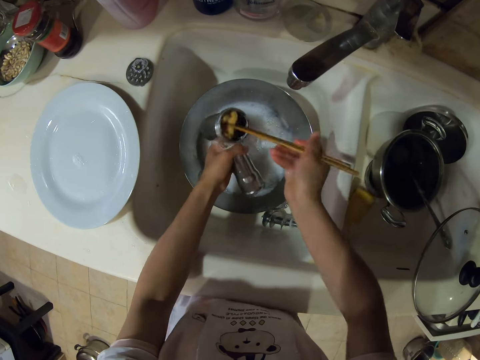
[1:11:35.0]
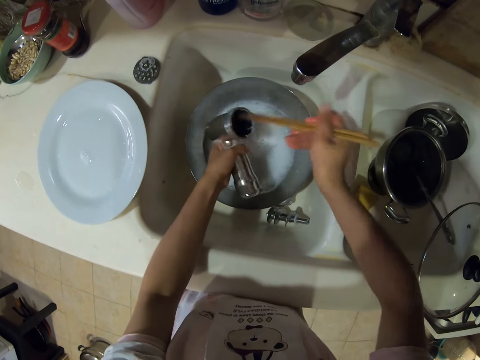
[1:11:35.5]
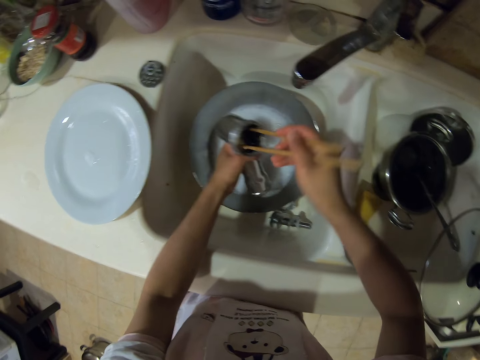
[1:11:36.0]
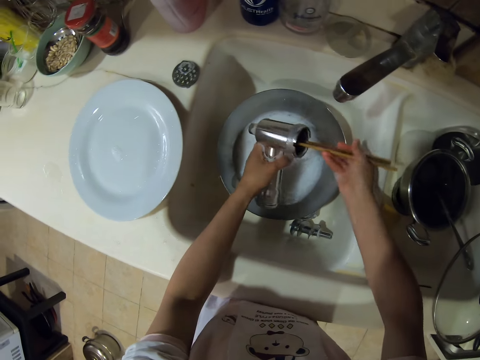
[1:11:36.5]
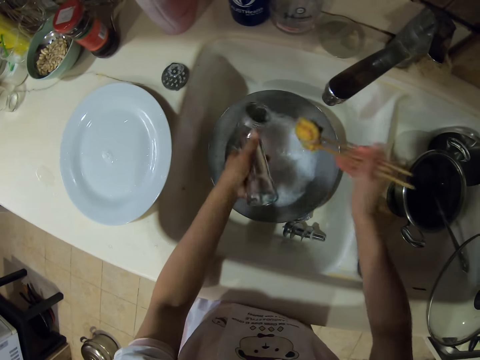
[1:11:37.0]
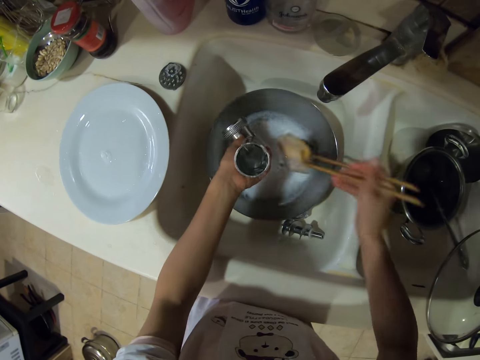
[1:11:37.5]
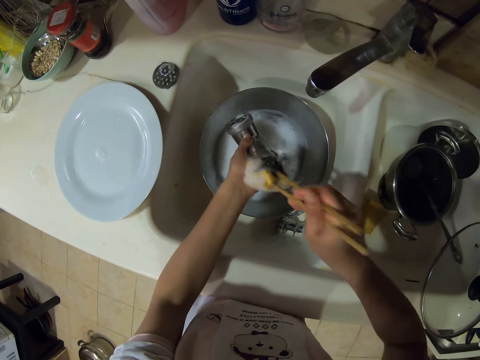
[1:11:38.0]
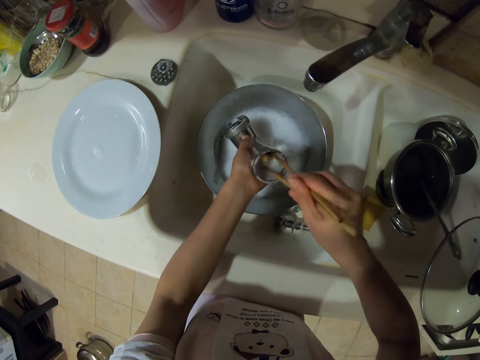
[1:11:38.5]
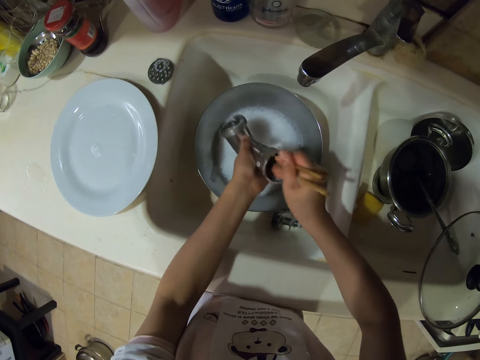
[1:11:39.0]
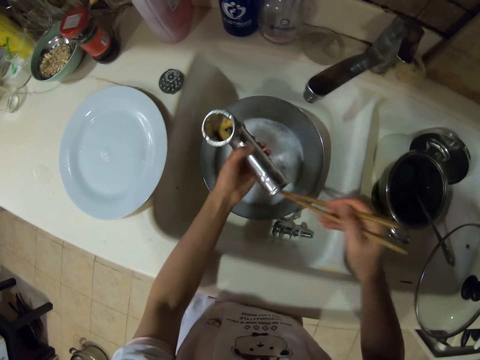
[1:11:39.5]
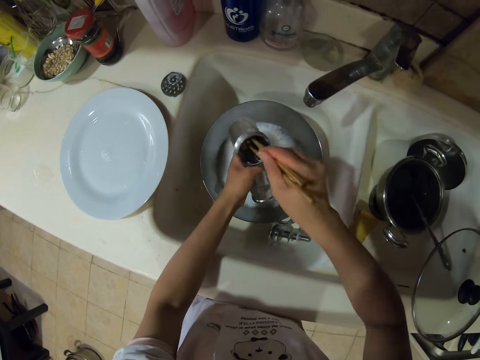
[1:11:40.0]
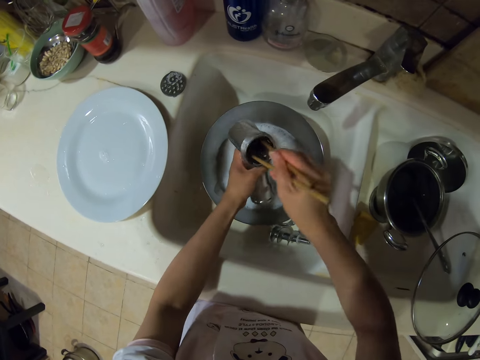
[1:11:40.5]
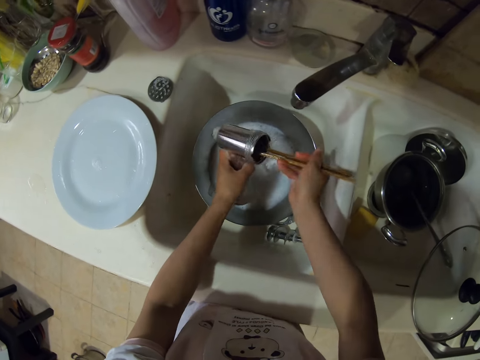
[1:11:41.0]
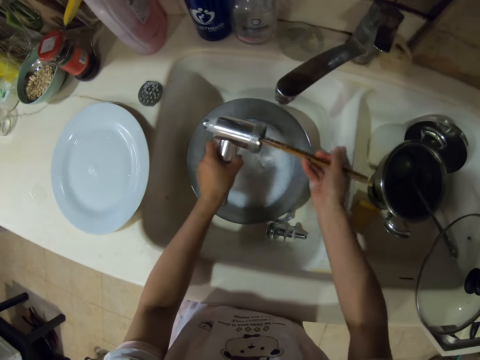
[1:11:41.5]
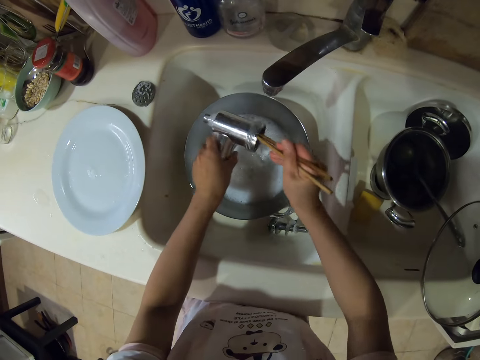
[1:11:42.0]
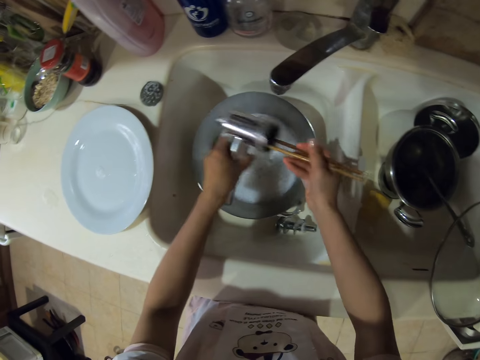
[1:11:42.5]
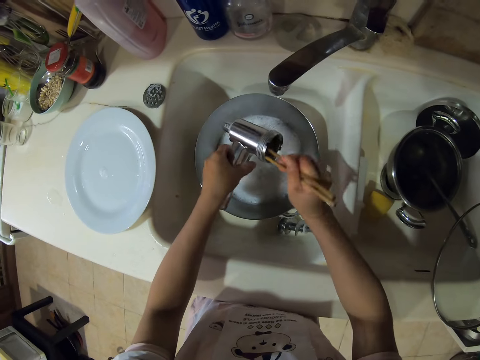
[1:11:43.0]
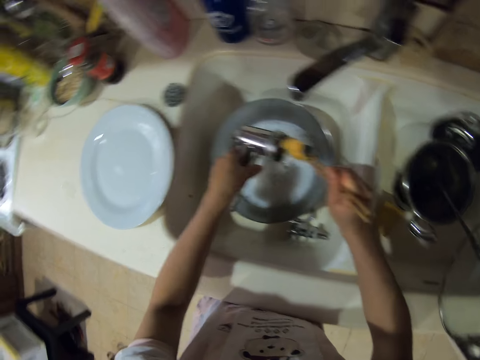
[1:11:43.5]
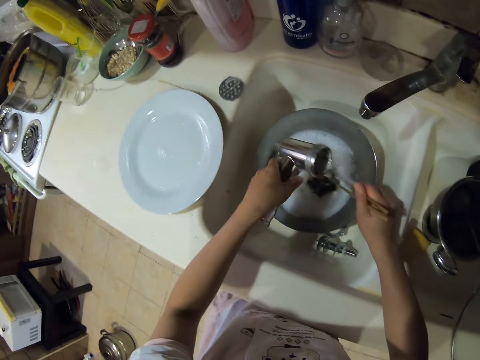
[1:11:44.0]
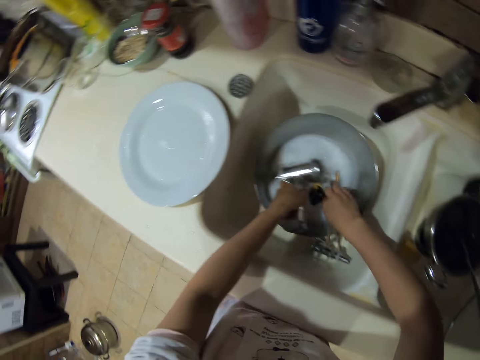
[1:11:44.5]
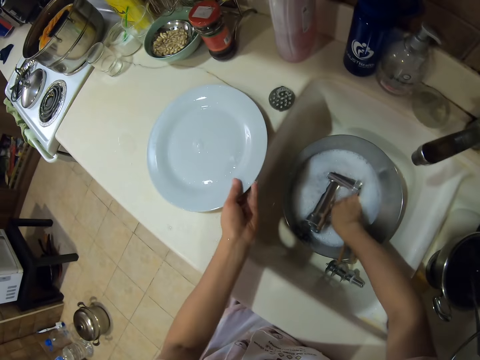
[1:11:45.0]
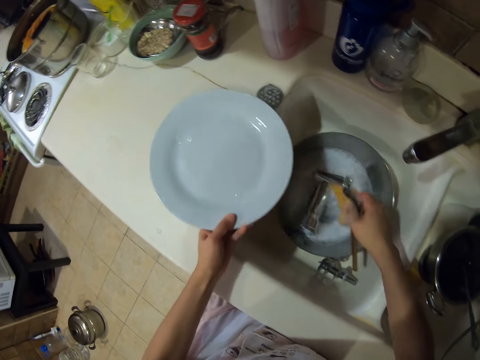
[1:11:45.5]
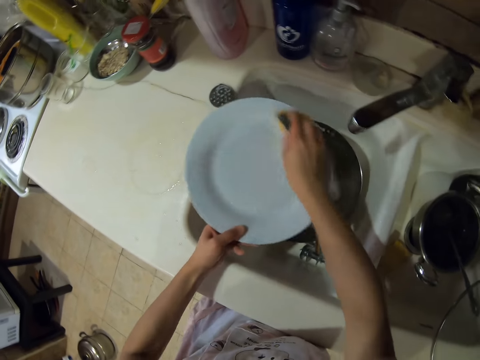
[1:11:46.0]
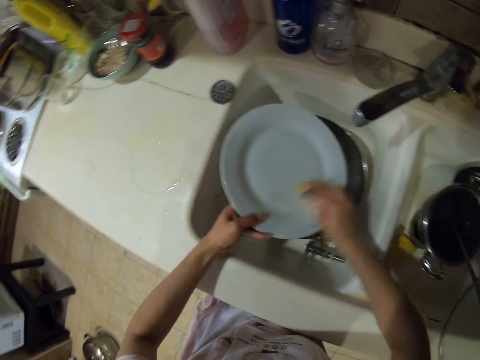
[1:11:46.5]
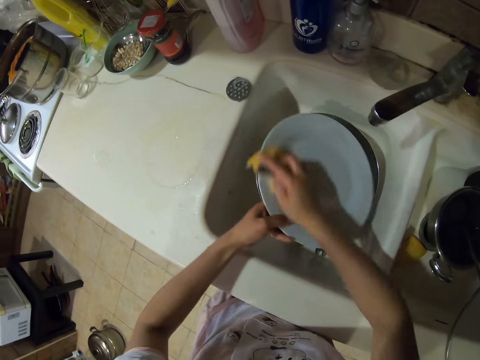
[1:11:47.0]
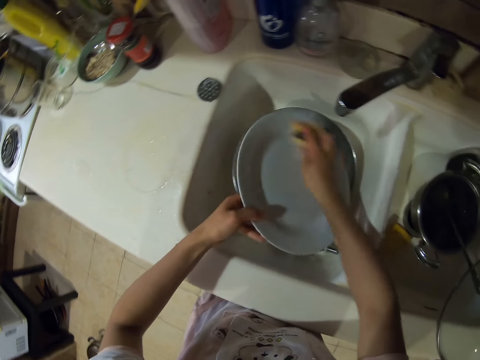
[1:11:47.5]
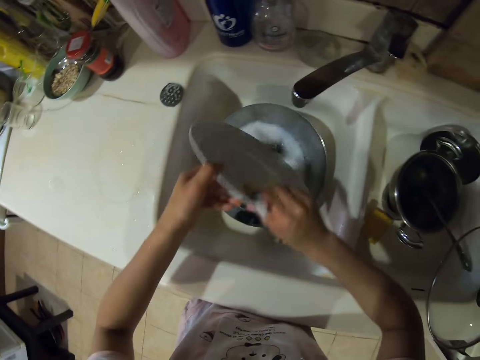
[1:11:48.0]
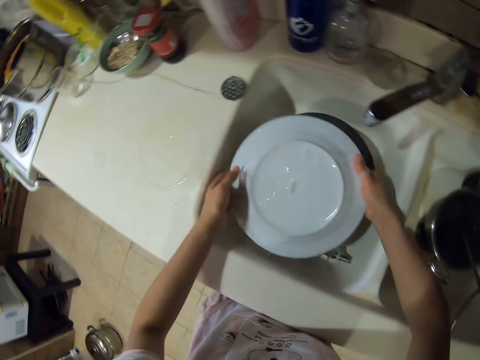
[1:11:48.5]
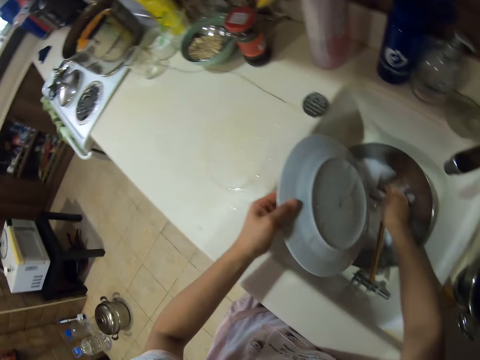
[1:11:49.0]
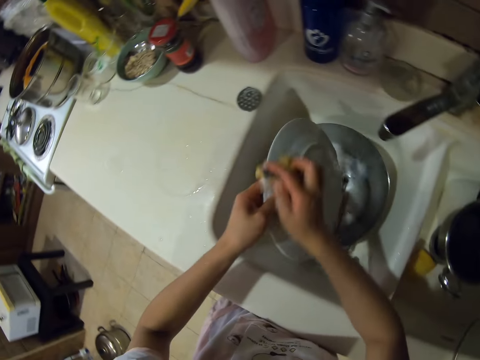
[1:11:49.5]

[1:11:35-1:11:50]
The camera wearer moves a sponge in the body grinder. They pick up the plate and wash the plate.

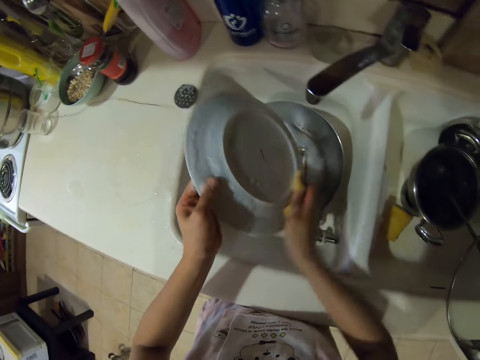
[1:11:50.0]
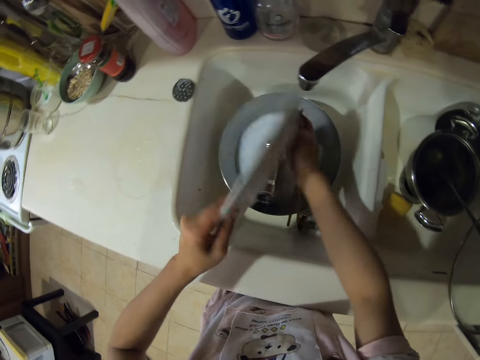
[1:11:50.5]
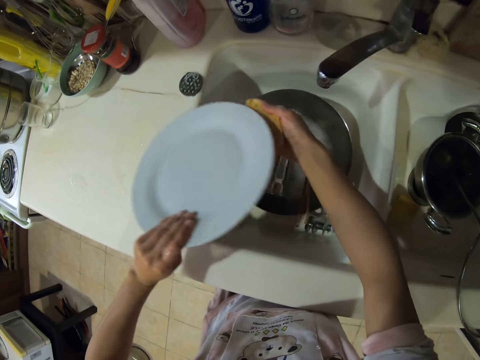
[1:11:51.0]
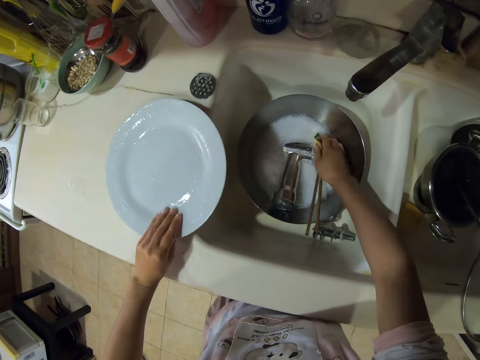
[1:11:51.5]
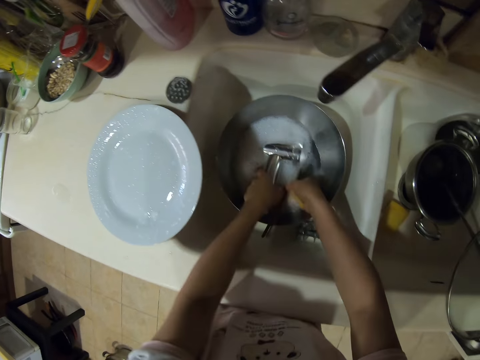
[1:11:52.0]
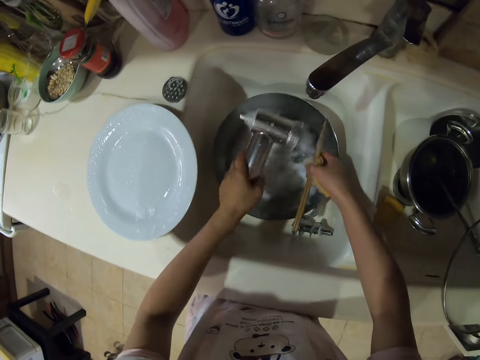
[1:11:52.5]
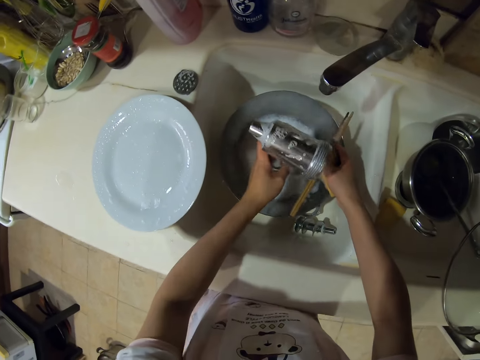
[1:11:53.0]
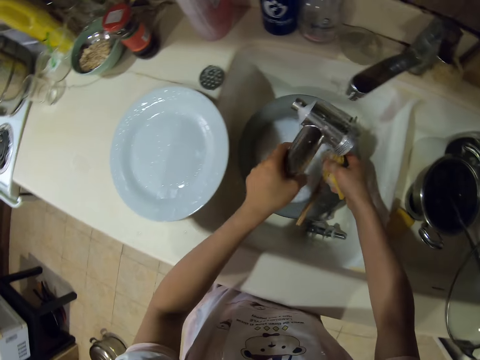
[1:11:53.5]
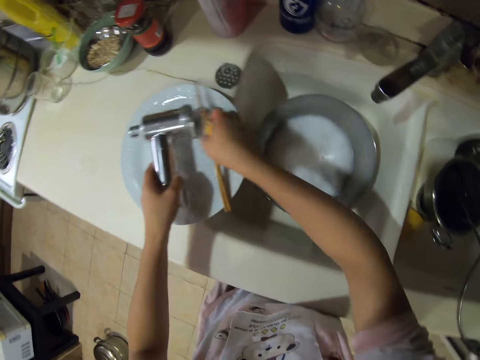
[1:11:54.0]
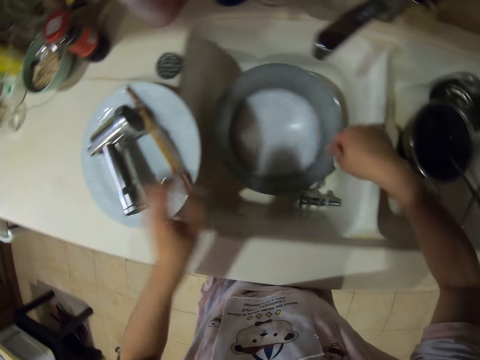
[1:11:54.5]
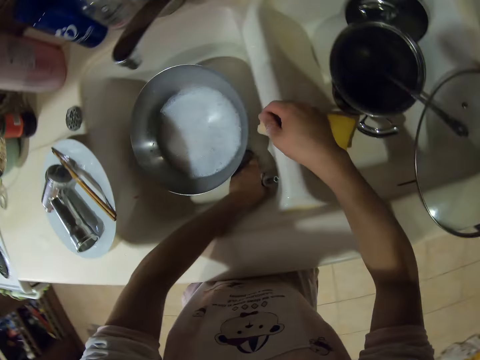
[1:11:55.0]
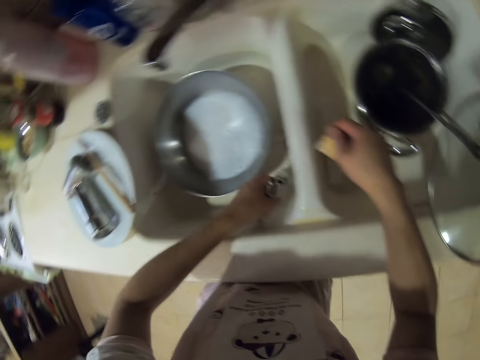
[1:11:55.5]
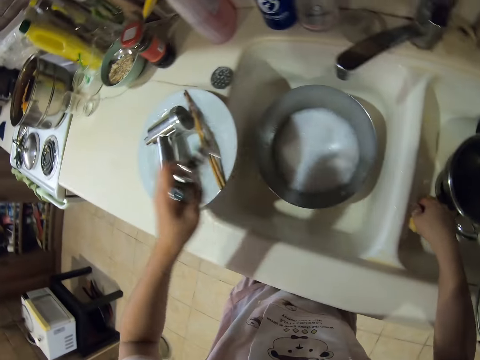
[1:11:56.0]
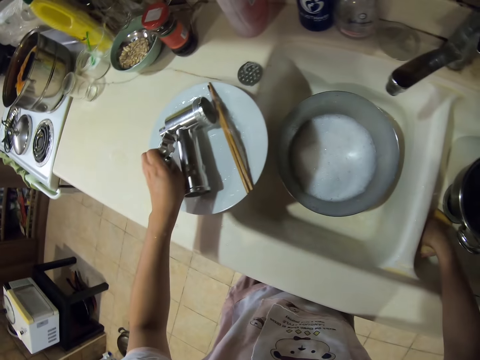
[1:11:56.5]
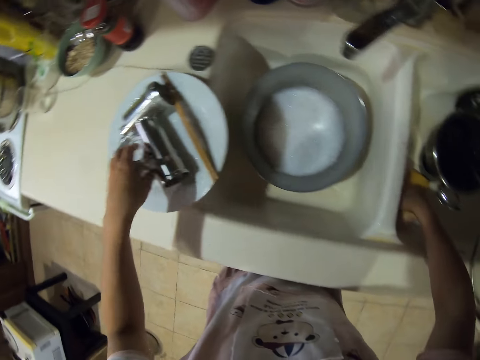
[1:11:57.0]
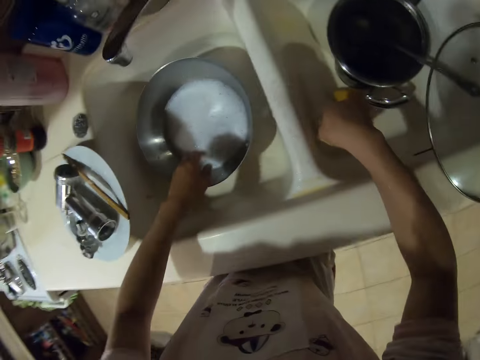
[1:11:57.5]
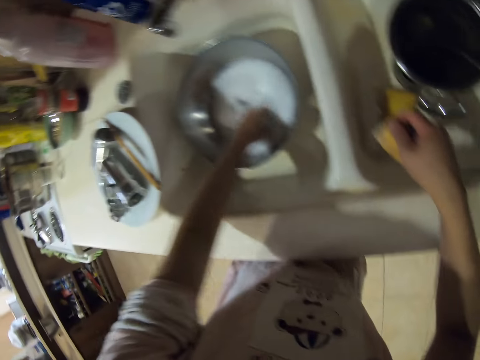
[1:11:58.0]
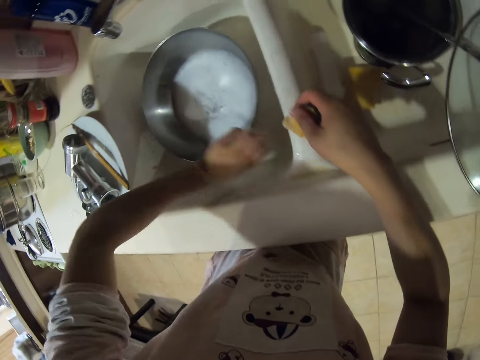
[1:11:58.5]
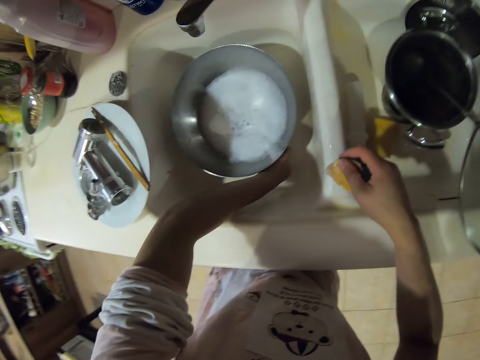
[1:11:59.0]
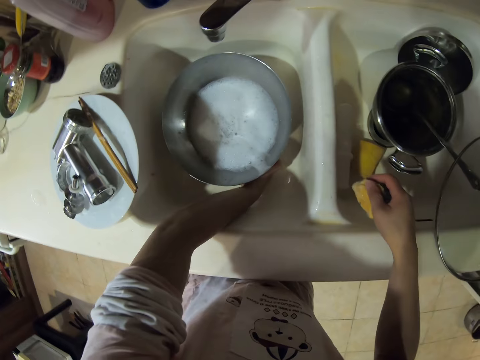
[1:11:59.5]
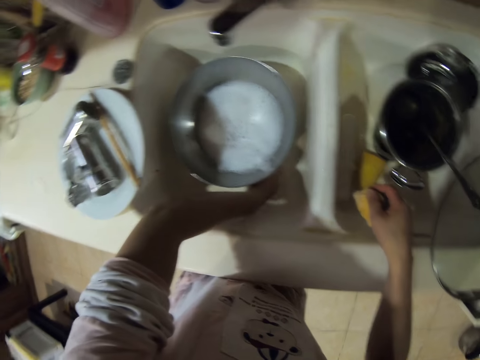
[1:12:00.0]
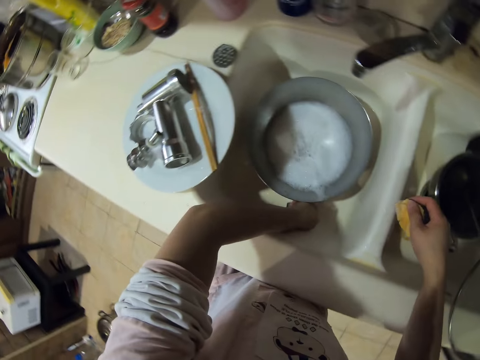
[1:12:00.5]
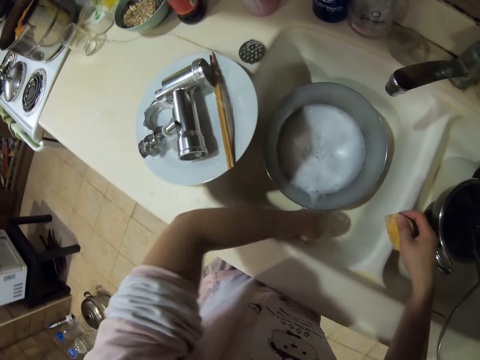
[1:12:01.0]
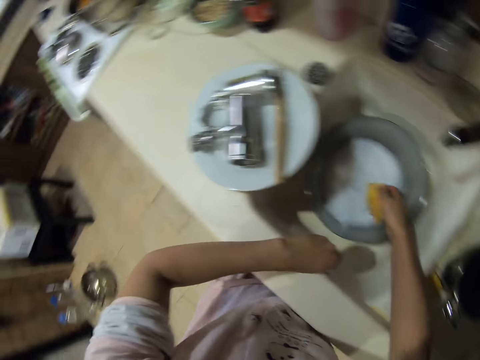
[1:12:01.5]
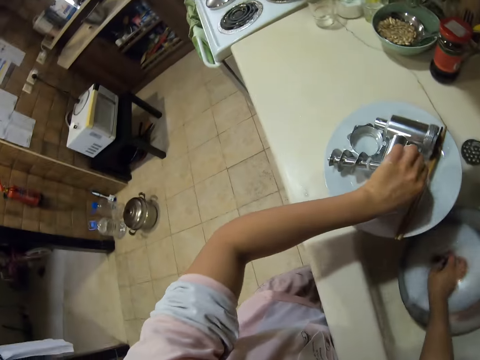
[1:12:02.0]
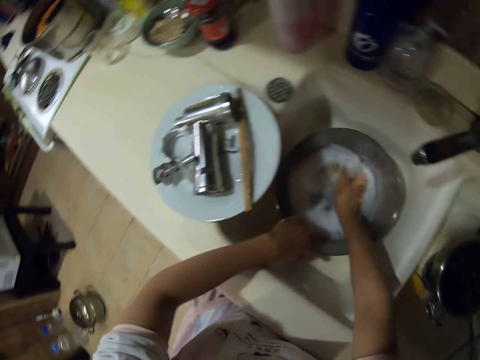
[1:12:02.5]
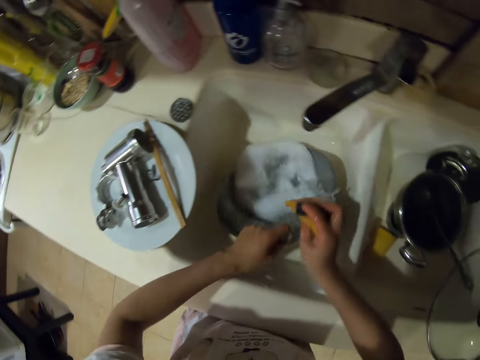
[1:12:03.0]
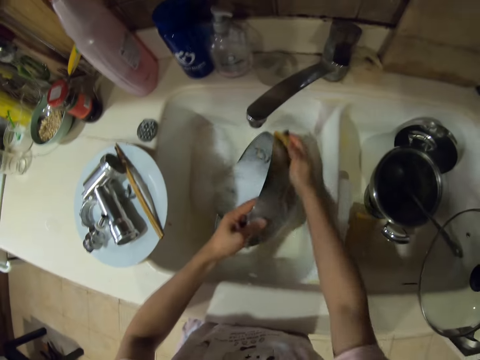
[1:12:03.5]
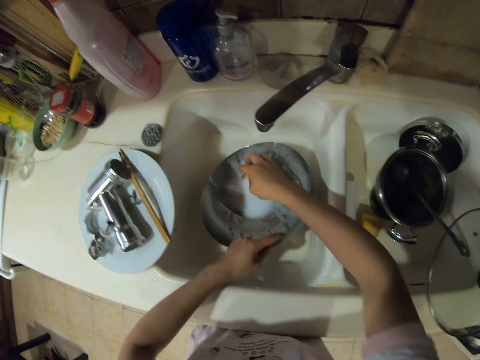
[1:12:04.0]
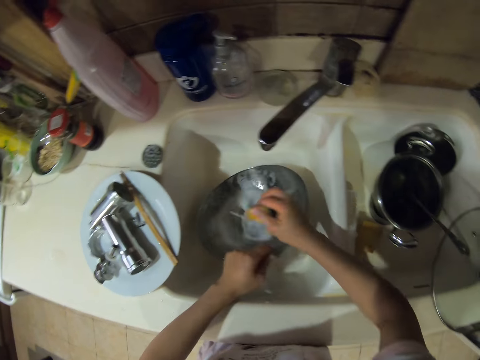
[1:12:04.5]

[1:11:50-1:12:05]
The camera wearer puts the plate on the cabinet. They pick up the cast iron. They put the meat grinder body and chopsticks on the plate. They pick up the grinding plate. They put the nozzle, blade and screw ring on the plate. They scrub the pot and pour water.
